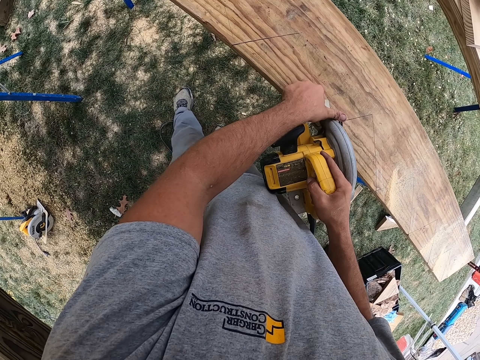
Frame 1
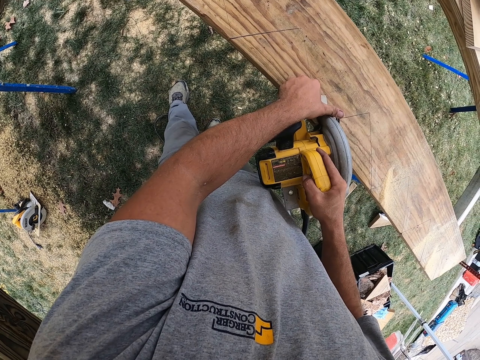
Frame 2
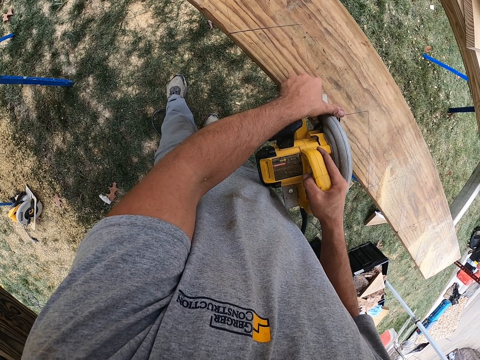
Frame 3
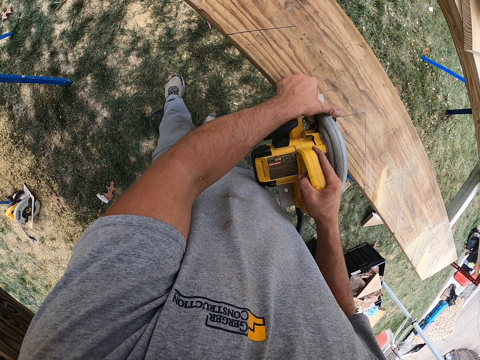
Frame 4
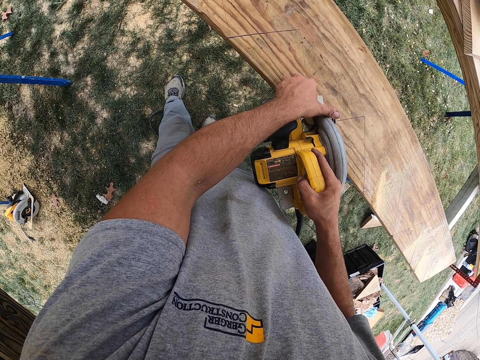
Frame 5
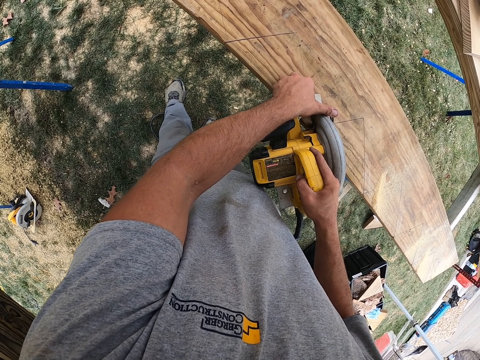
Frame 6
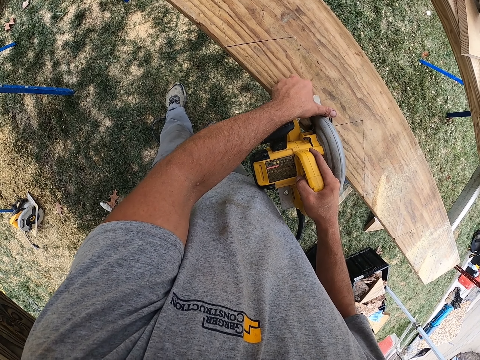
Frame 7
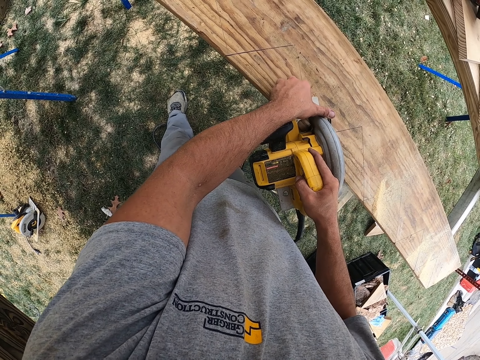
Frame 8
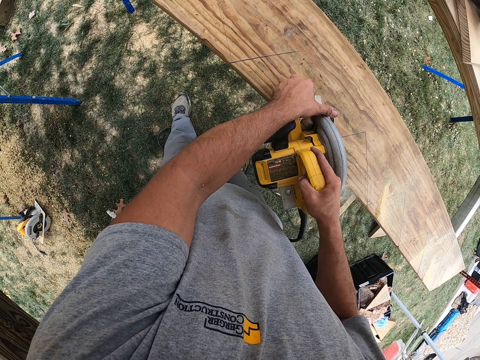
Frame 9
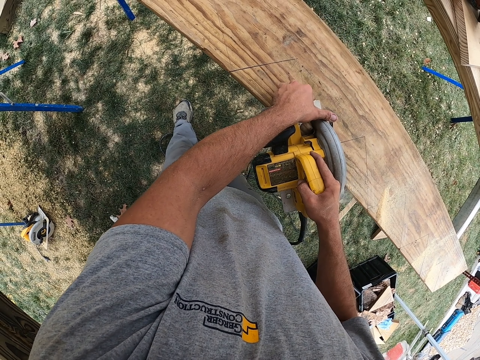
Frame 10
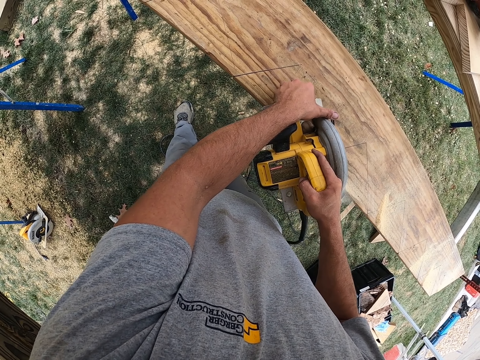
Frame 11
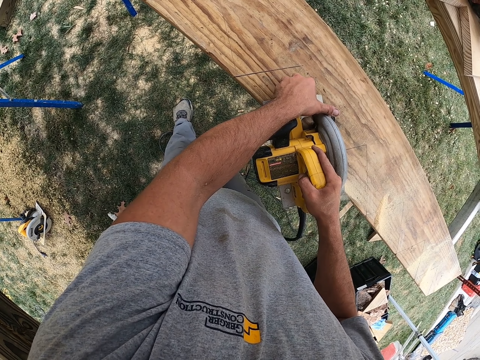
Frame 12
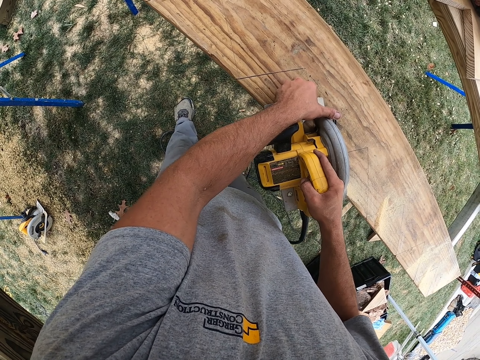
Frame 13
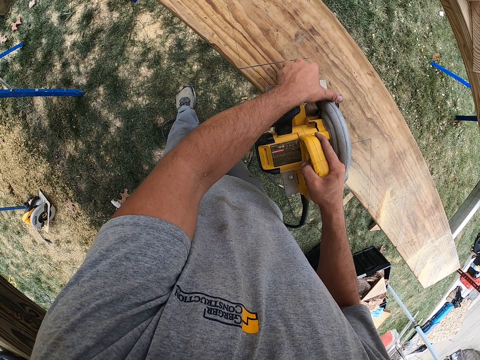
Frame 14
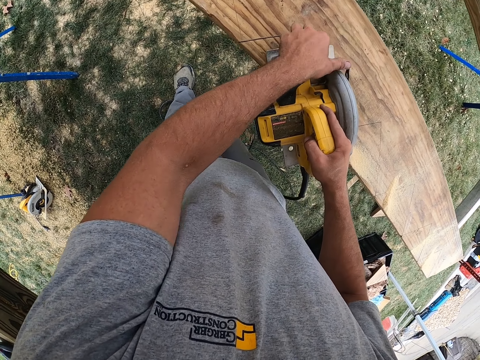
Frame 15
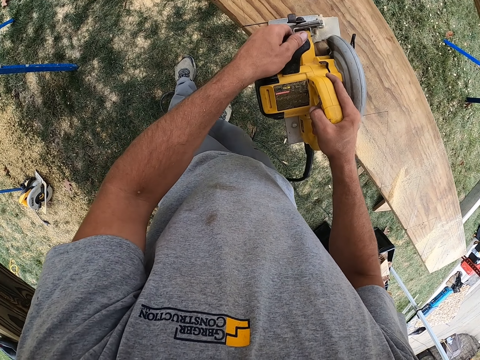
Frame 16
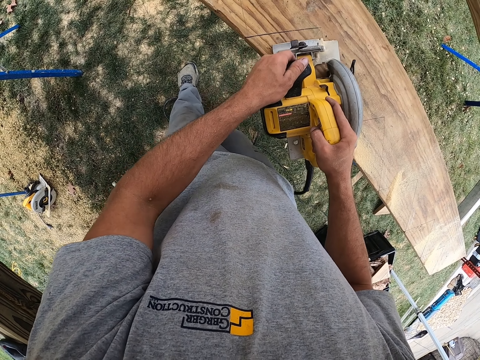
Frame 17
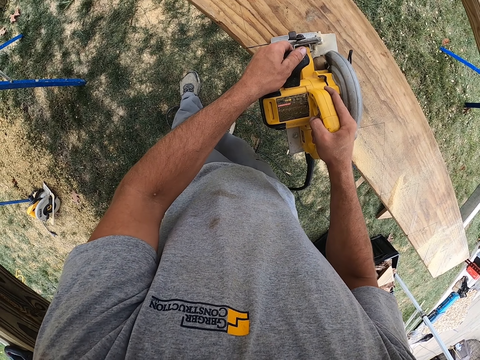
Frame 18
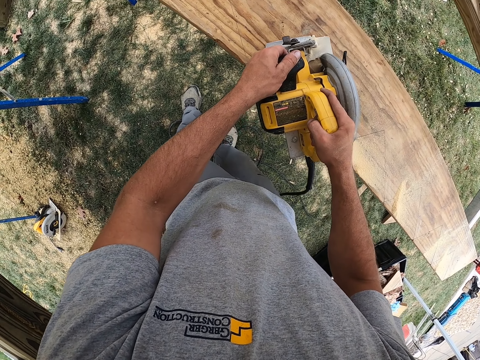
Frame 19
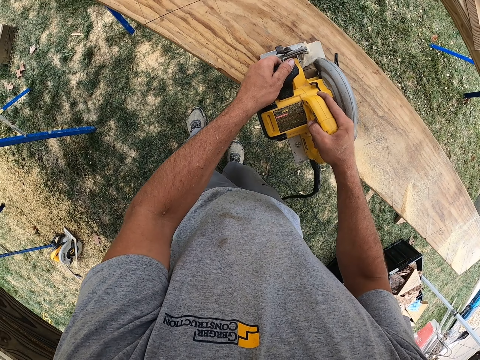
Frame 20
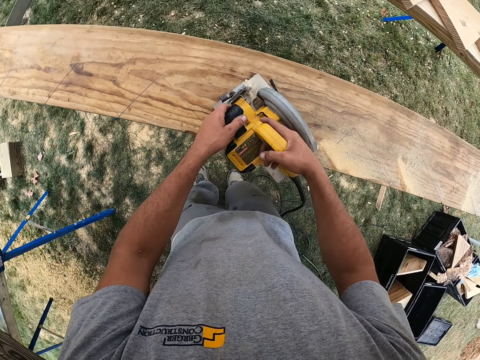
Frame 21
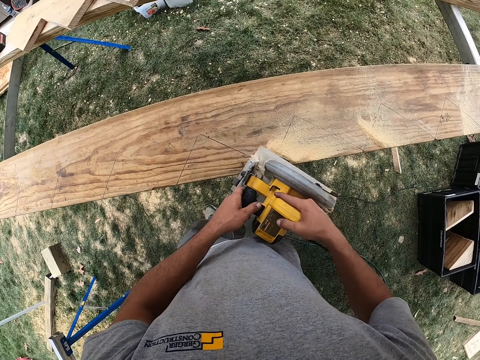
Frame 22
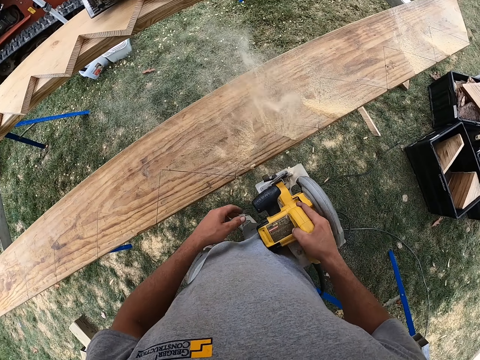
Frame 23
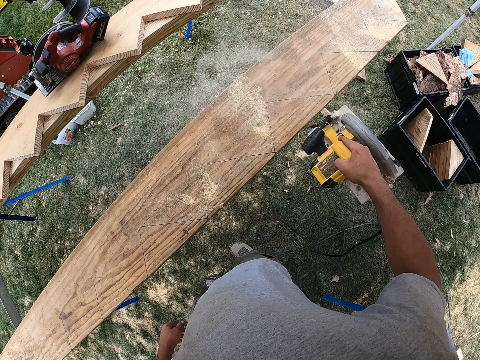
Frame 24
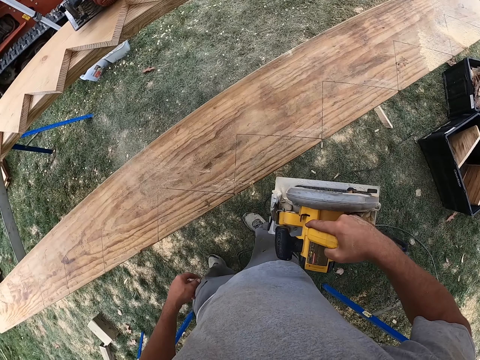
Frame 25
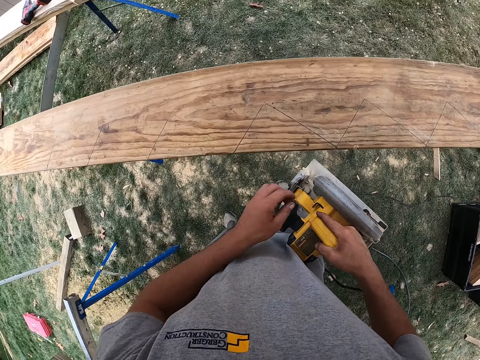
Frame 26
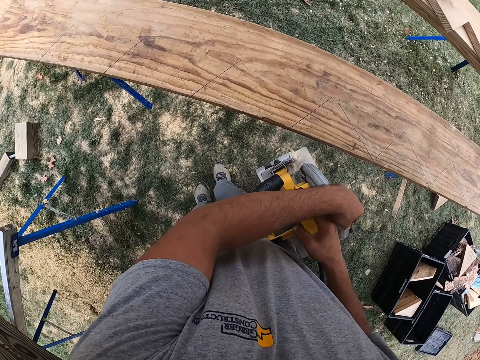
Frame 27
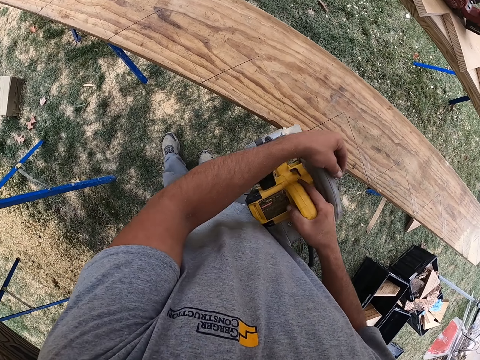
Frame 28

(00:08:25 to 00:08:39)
The camera wearer resets the cutting machine. They cut the wood with the cutting tool. They blow away the sawdust with the cutting machine.

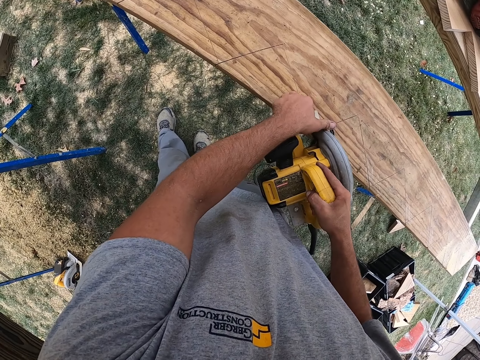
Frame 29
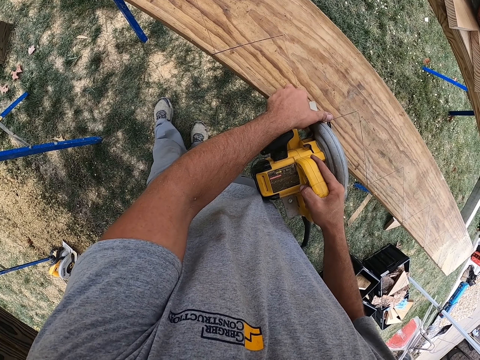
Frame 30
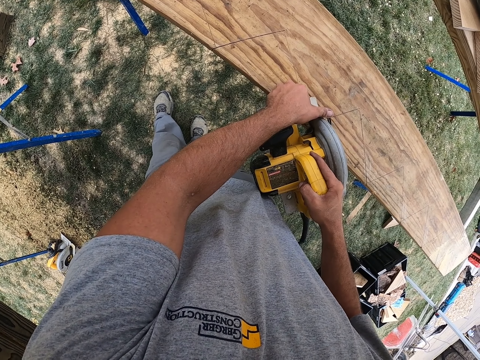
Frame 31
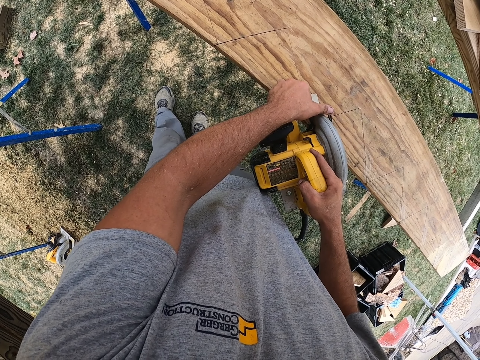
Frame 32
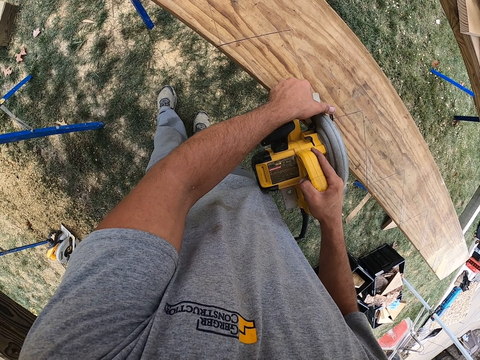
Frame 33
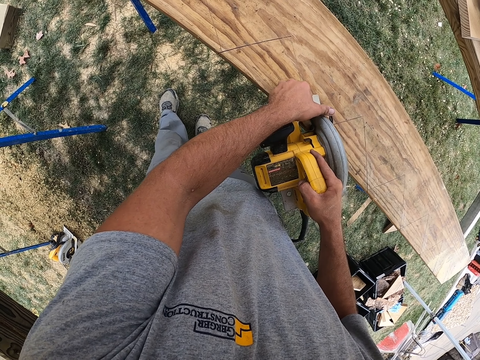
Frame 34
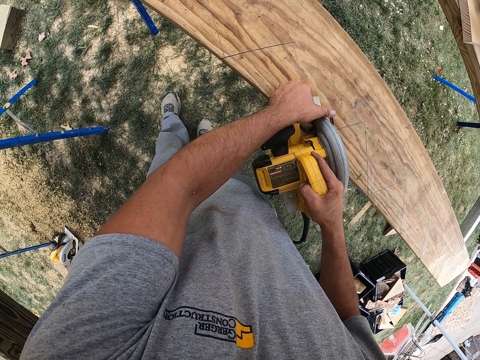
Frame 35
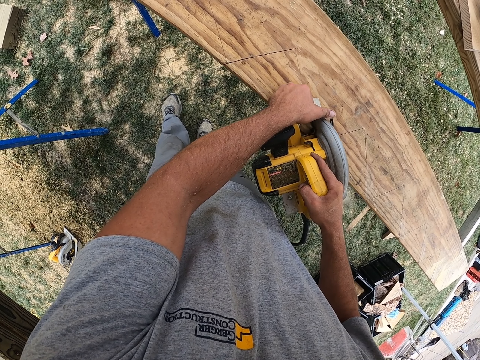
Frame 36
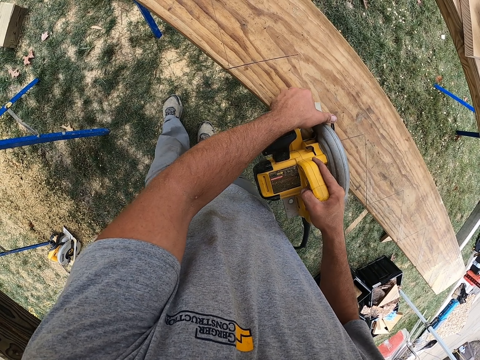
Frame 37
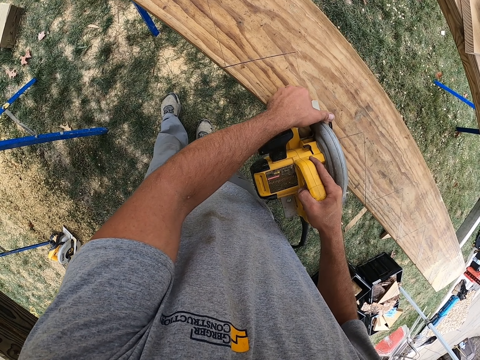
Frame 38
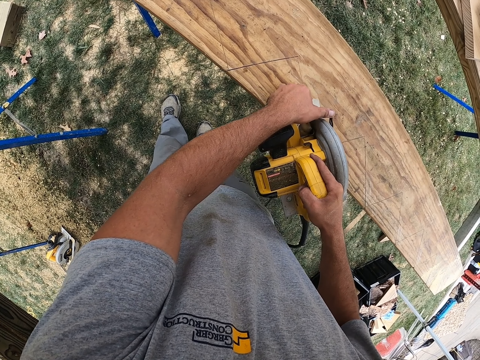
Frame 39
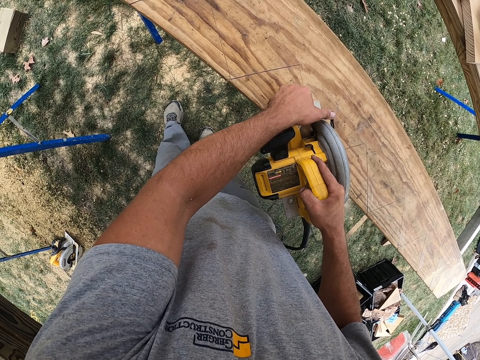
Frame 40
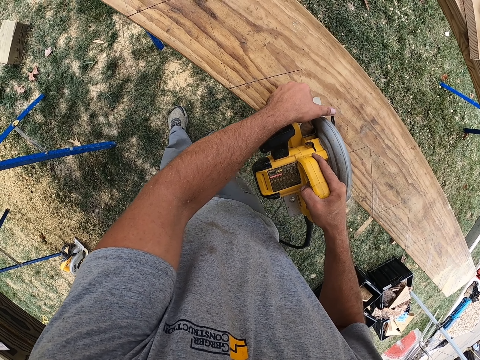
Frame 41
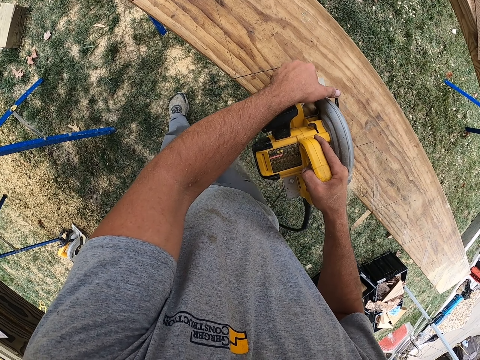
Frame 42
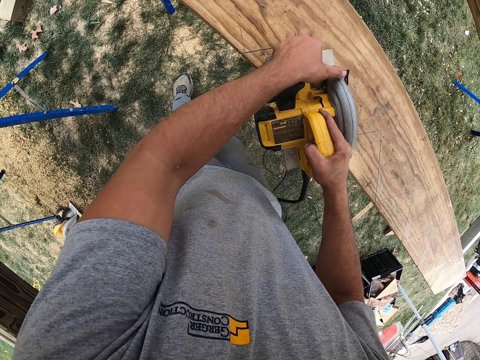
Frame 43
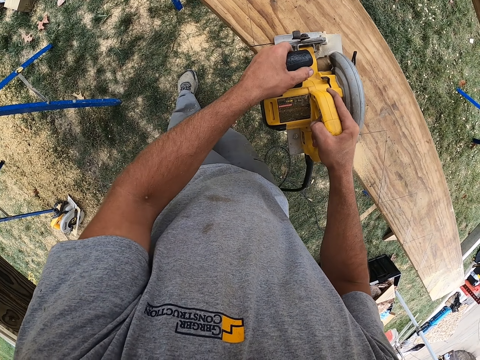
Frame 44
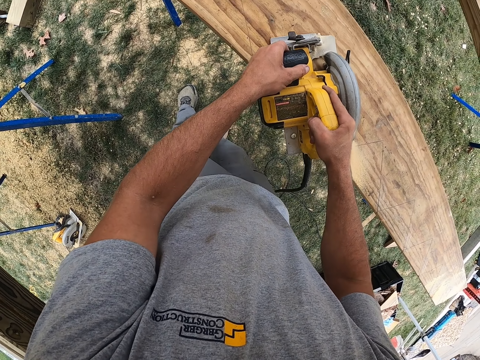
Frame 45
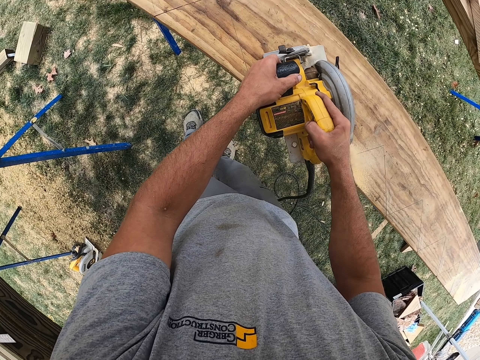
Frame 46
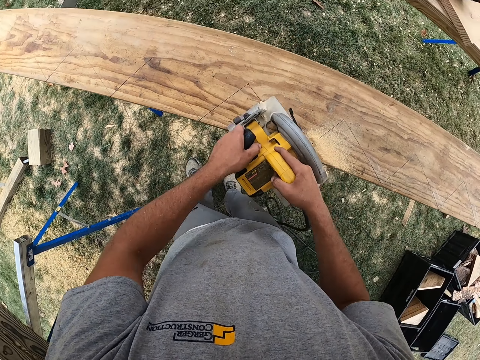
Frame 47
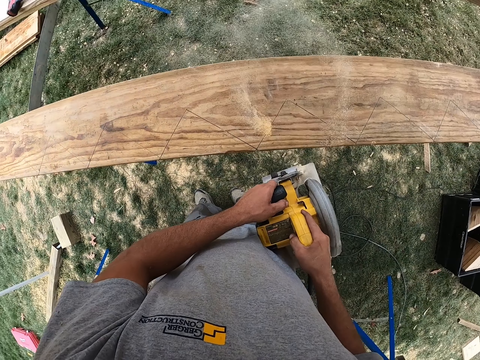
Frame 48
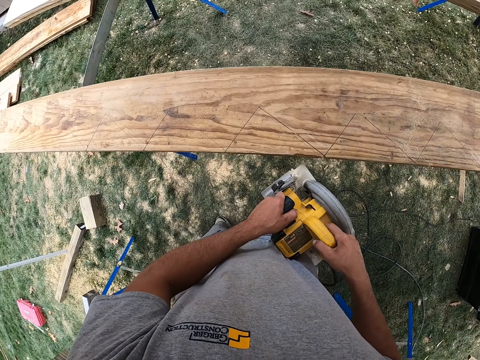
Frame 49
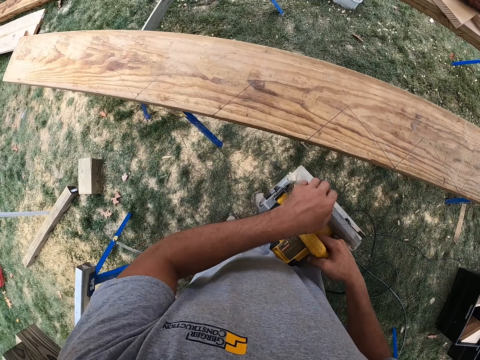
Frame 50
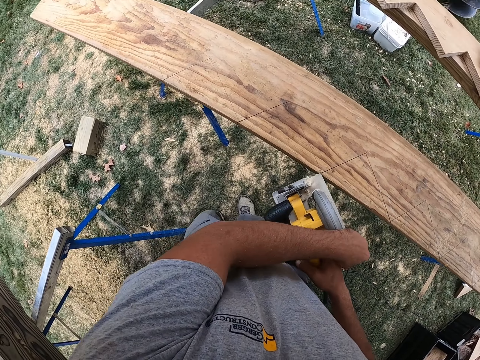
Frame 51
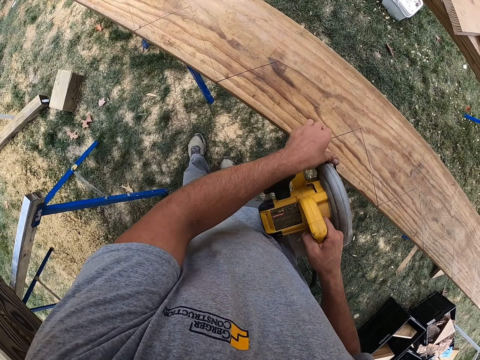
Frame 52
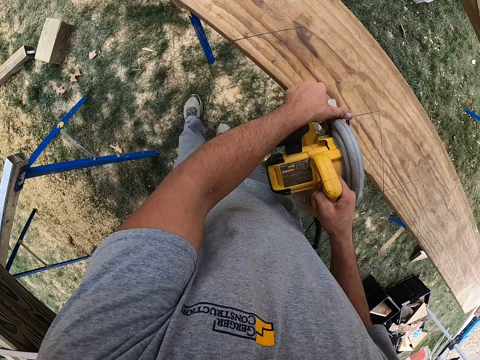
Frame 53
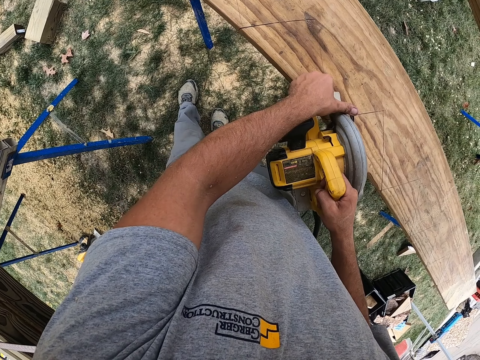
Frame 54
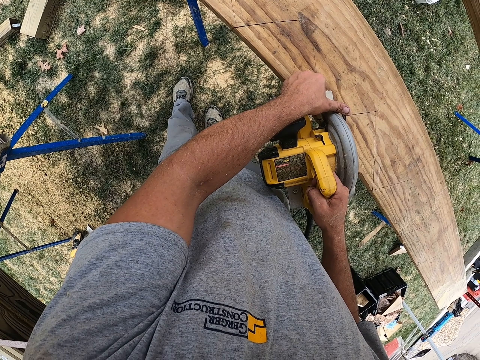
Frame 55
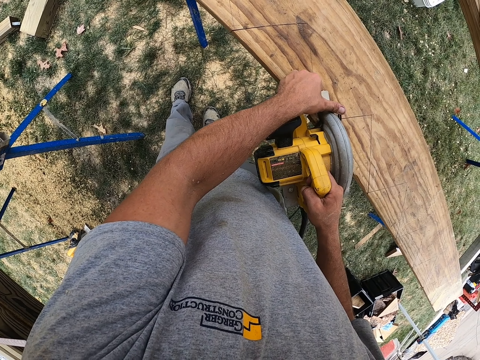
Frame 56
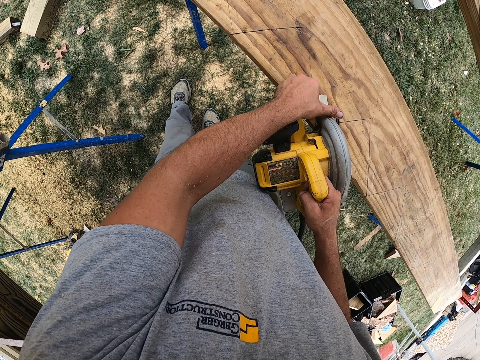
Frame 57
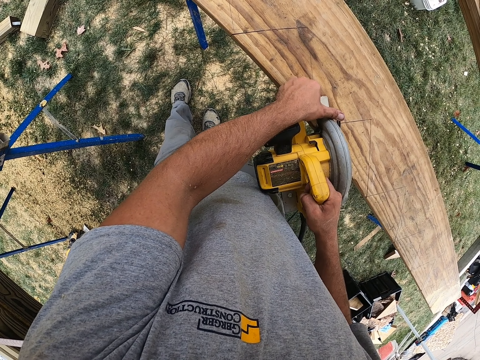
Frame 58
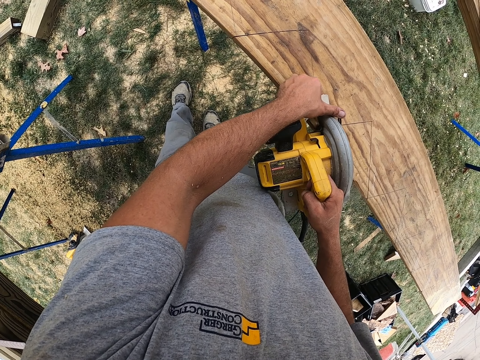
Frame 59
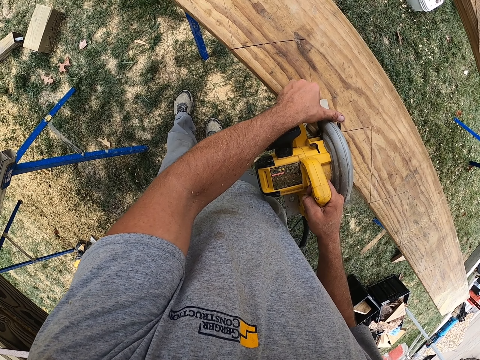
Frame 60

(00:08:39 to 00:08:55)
The camera wearer cuts the wood with a wood cutting machine. They cut the wood with the cutting tool. They blow the sawdust with a cutting machine. They cut the wood with the cutting tool.
